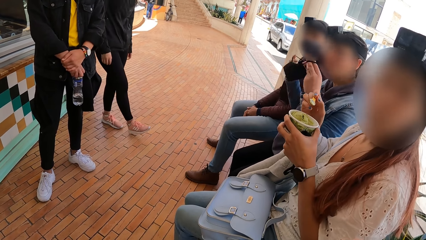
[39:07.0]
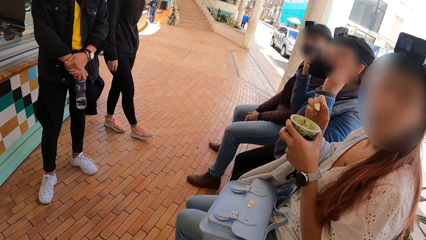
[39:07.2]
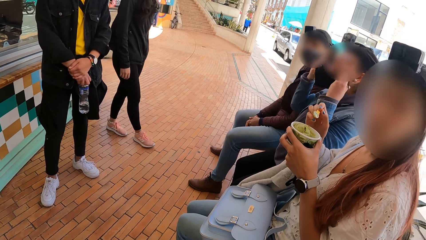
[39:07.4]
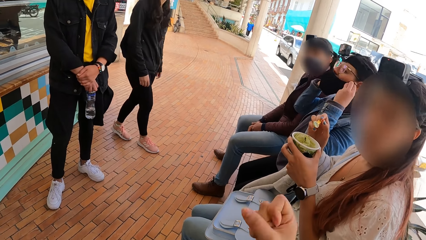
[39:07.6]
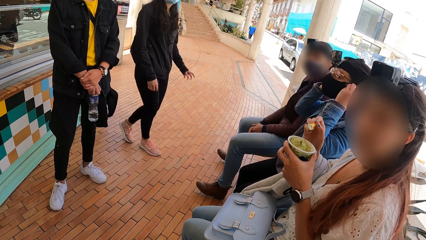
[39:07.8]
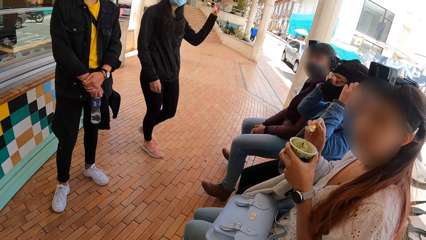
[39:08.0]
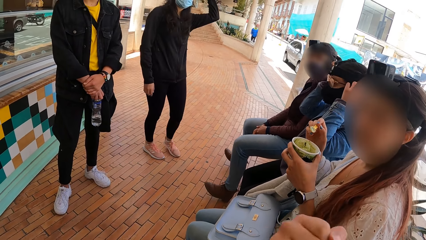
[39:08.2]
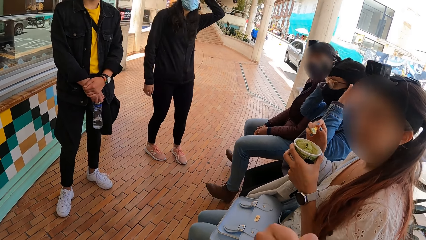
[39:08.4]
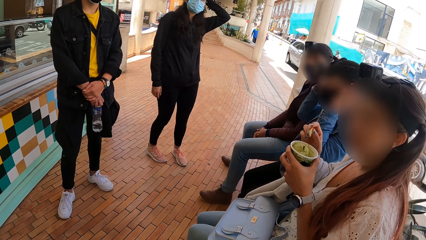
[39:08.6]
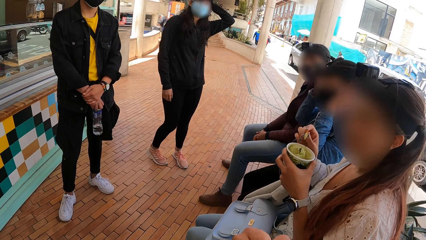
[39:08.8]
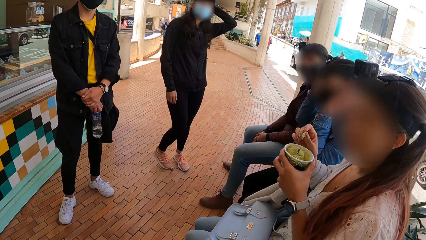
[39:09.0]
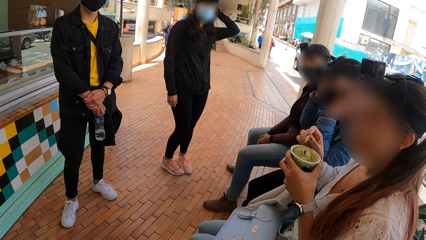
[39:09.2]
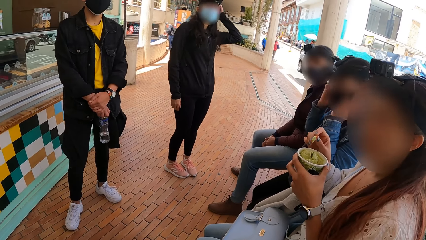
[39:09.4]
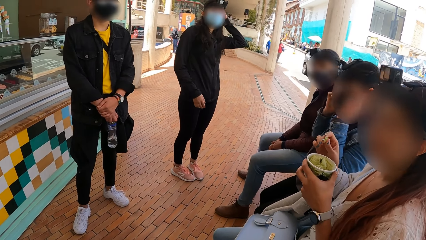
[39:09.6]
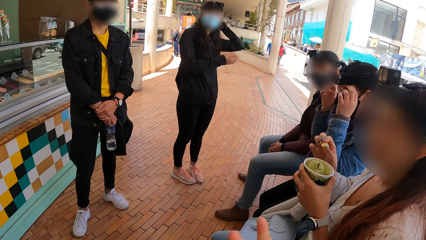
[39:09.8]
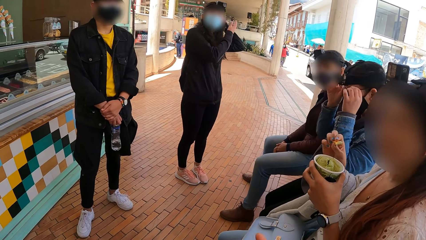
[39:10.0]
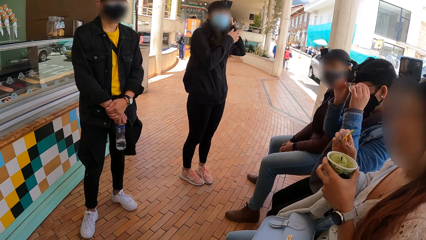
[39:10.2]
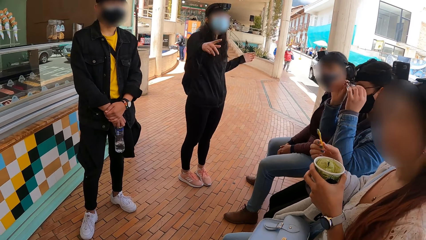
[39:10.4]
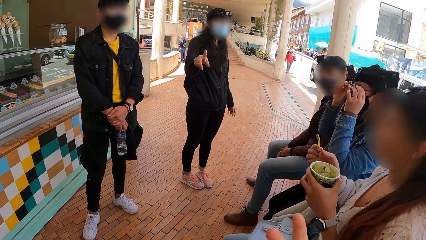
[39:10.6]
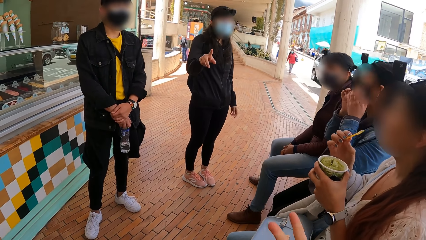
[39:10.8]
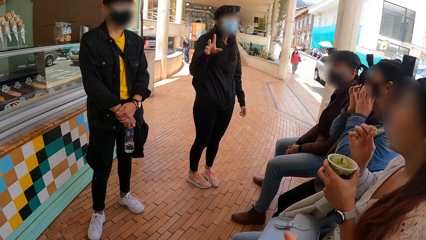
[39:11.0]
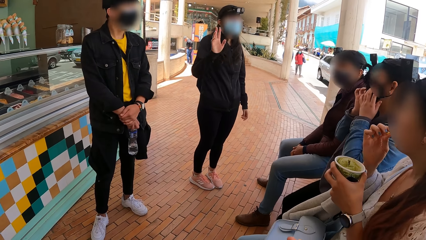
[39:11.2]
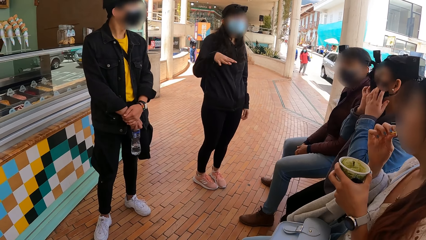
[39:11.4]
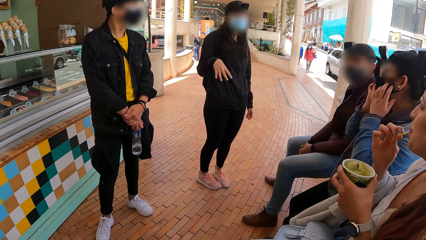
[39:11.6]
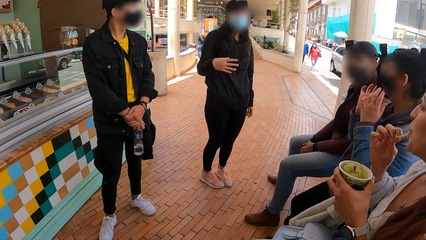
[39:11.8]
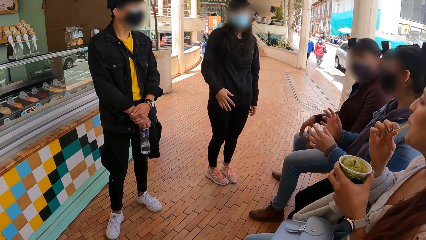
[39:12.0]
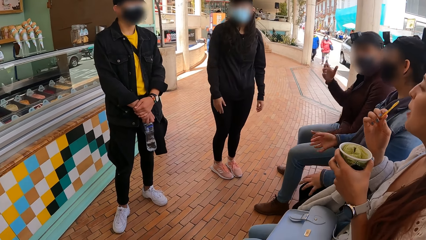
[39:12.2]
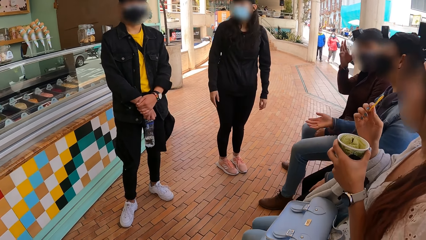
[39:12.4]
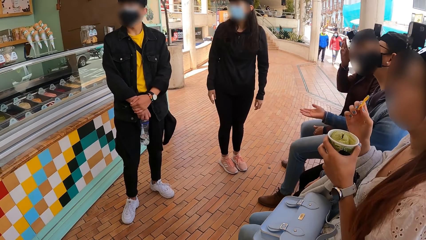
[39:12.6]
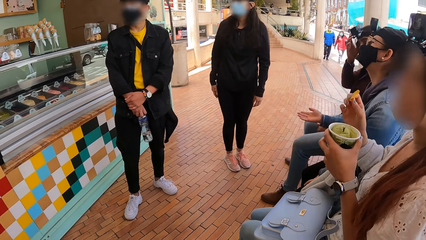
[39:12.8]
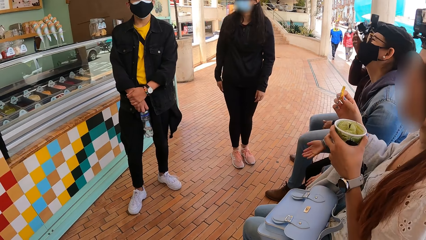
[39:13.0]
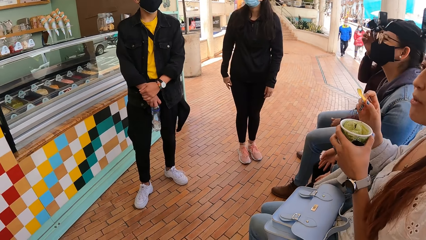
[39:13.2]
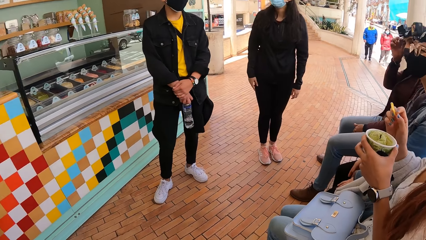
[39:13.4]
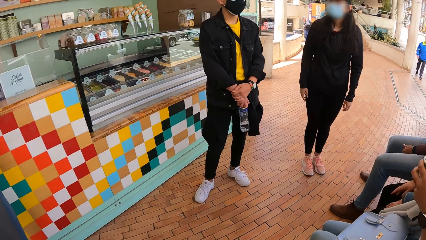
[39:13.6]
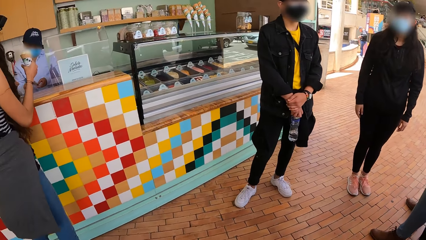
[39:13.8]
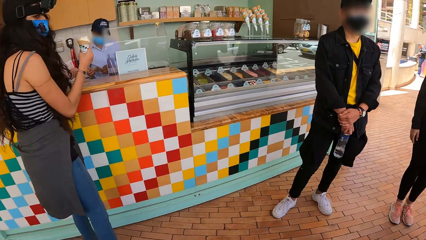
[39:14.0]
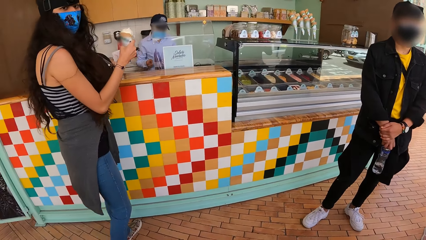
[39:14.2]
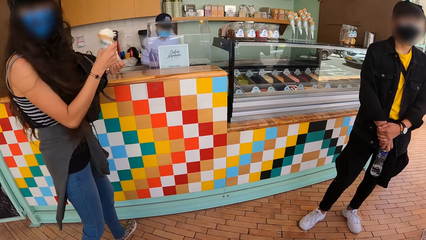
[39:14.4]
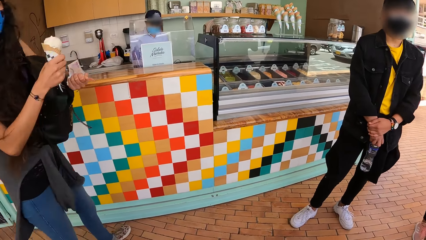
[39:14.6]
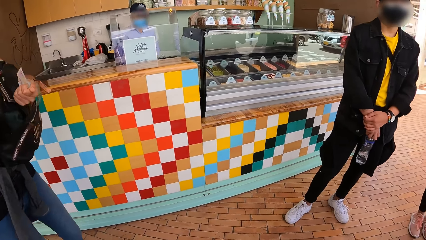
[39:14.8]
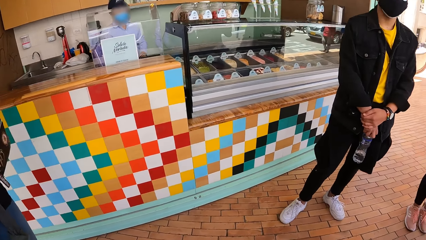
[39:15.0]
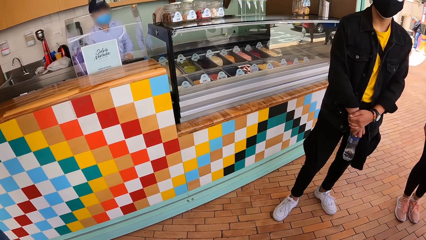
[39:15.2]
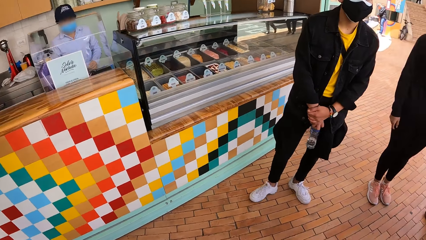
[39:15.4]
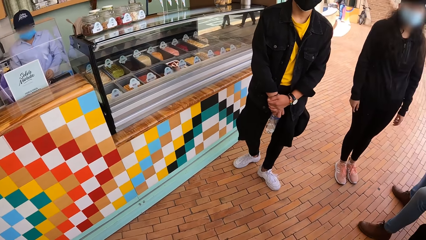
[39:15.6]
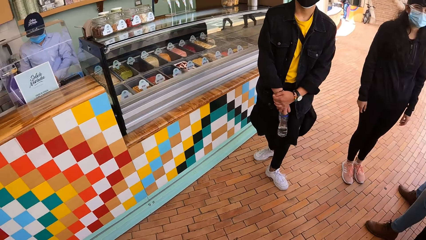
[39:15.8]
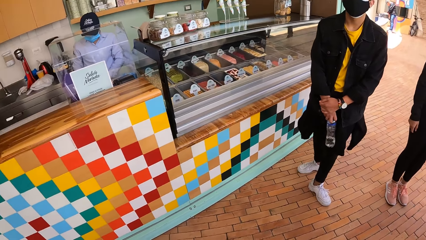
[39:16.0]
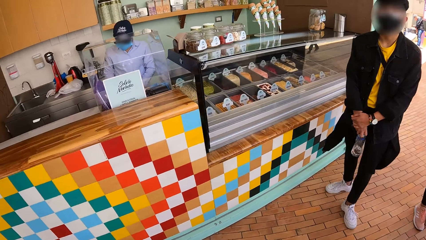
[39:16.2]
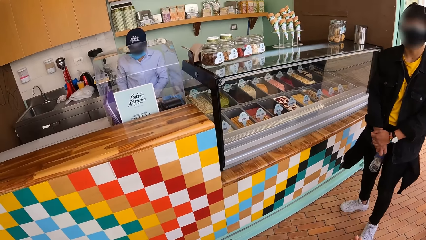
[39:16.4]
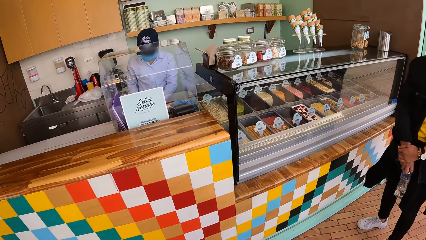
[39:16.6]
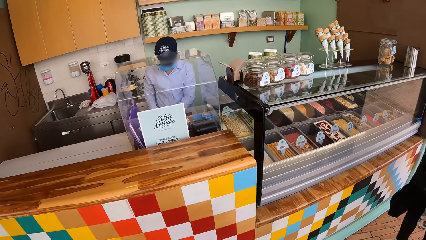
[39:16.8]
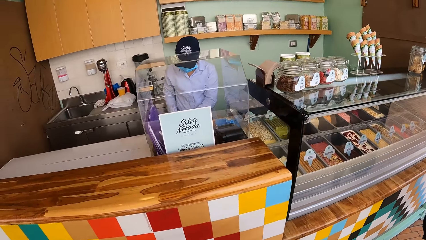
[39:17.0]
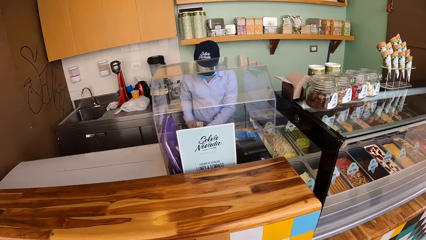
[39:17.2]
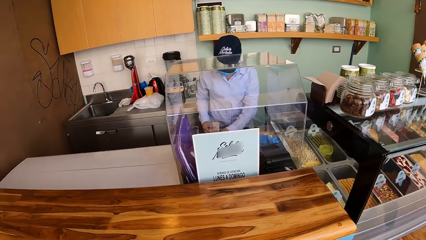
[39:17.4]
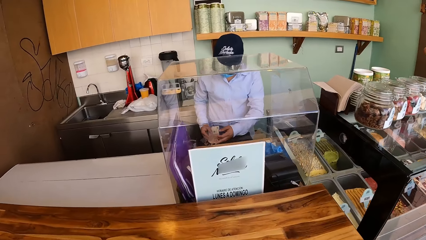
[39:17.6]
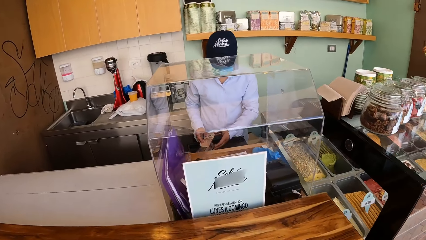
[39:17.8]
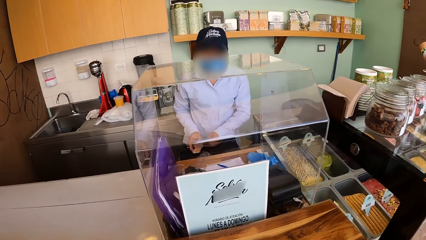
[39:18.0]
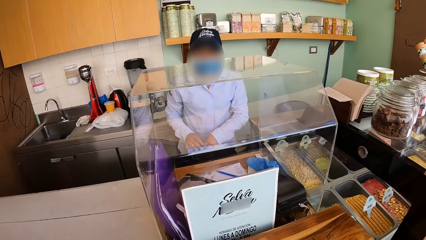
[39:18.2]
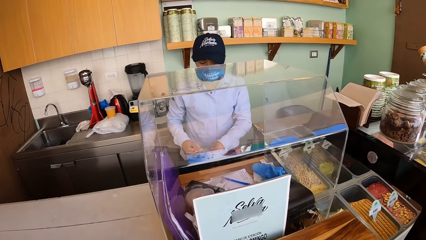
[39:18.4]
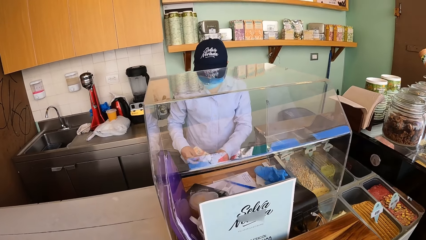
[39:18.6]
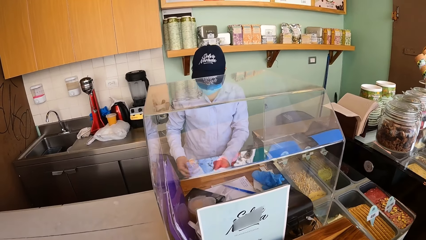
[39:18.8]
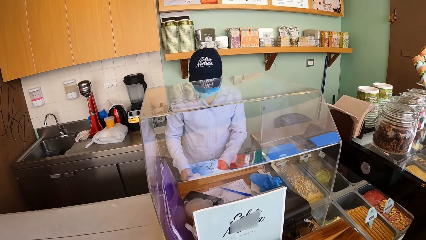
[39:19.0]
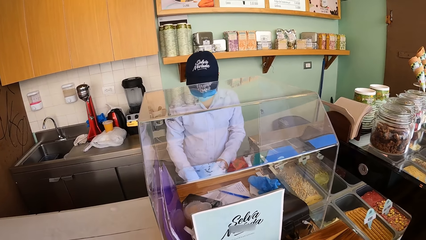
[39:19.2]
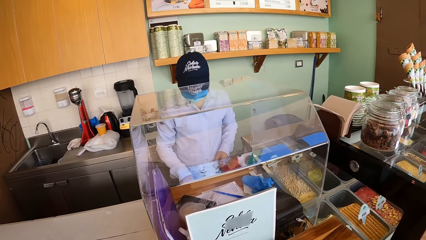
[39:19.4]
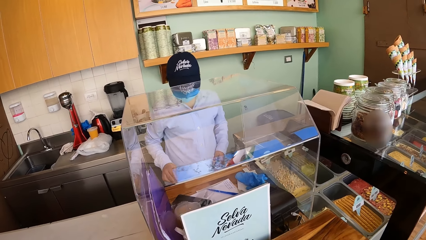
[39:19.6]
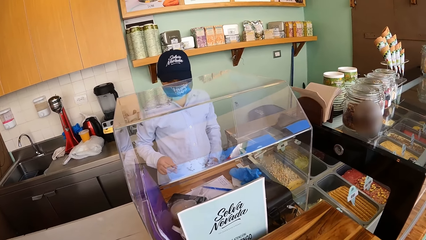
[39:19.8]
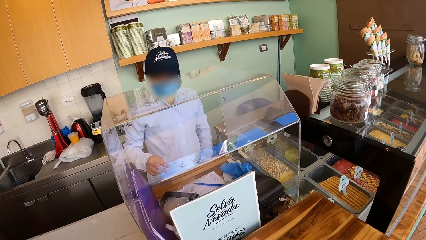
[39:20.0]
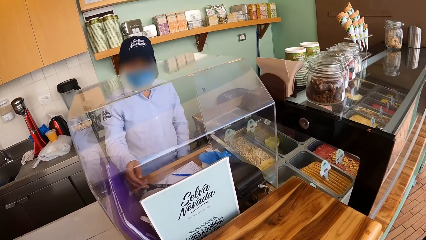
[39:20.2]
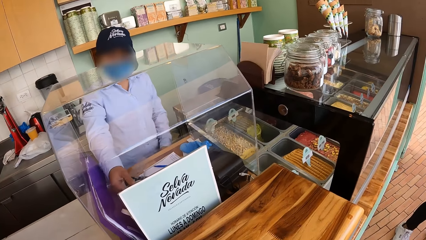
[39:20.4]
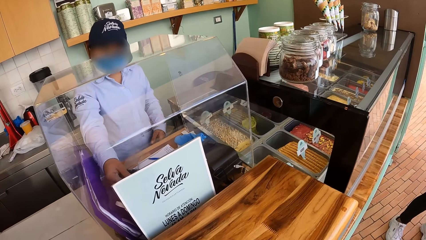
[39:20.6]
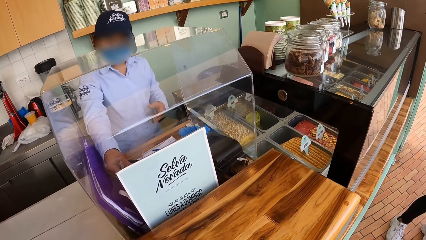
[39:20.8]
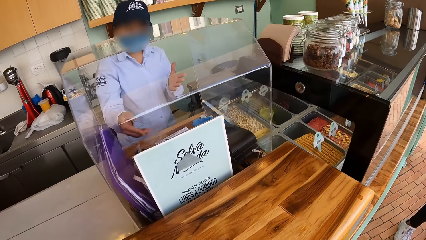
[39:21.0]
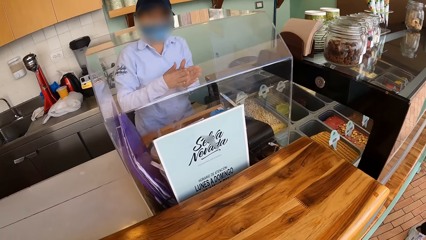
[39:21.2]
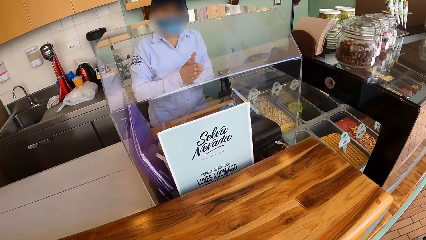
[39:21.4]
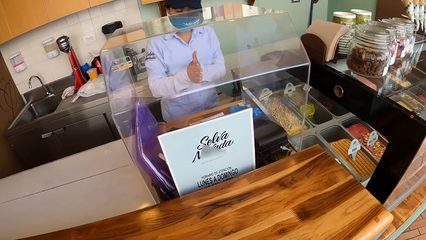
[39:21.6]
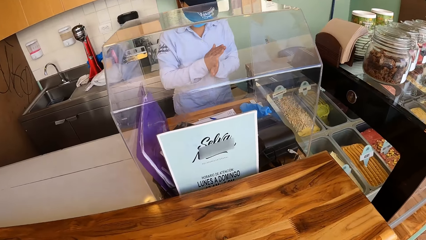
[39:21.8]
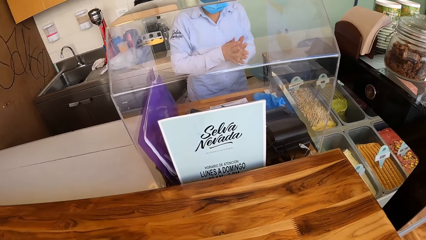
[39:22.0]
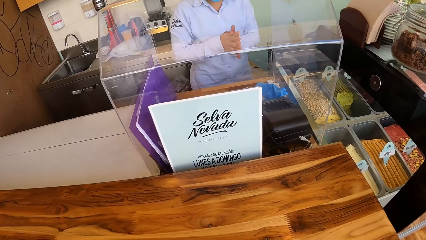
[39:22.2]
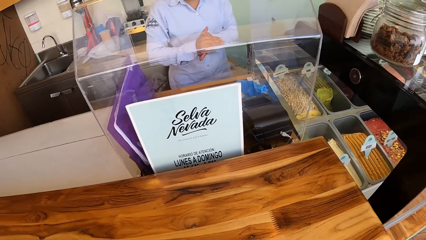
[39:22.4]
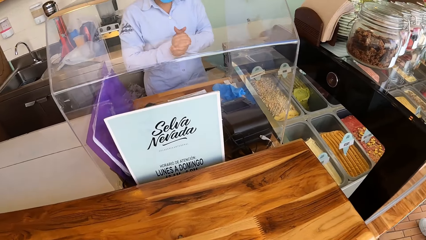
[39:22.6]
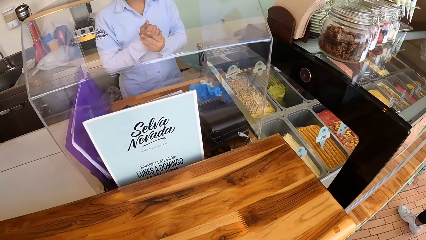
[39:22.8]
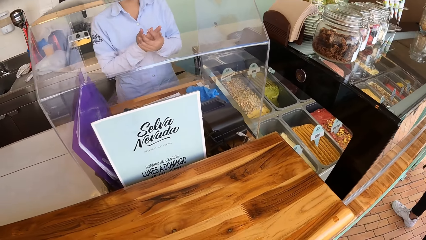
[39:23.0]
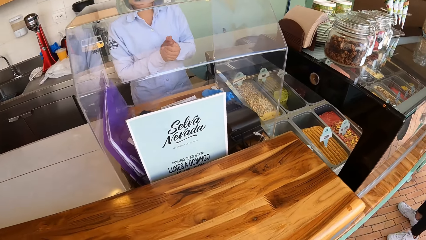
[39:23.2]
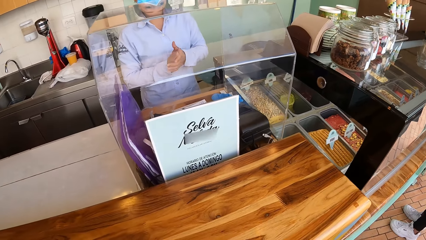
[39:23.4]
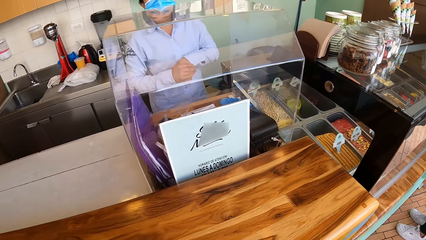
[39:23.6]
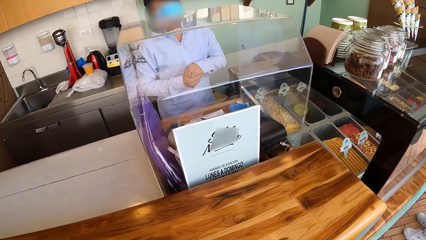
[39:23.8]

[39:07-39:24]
The woman wears a nose mask on her face with both hands. A person points at another person. The camera wearer looks around the ice cream shop. They walk towards the ice cream shop. The server holds some cash with both hands. The server drops the cash in a drawer with his right hand. The server rubs both hands together. The camera wearer looks around the woman serving ice cream.
